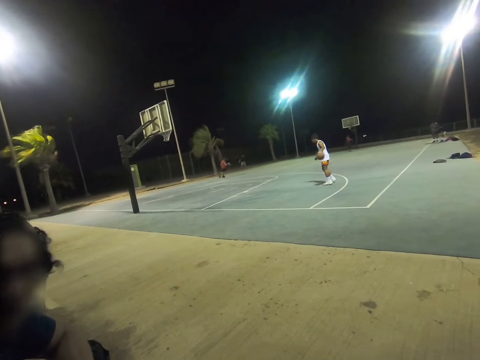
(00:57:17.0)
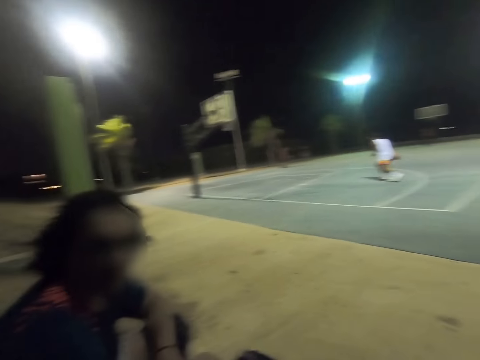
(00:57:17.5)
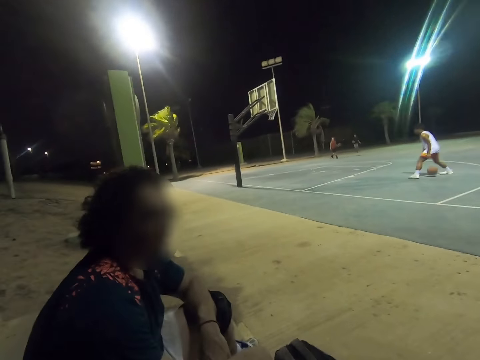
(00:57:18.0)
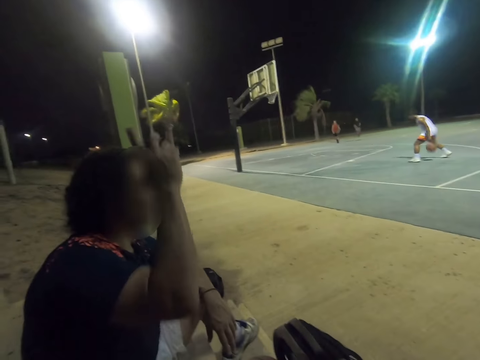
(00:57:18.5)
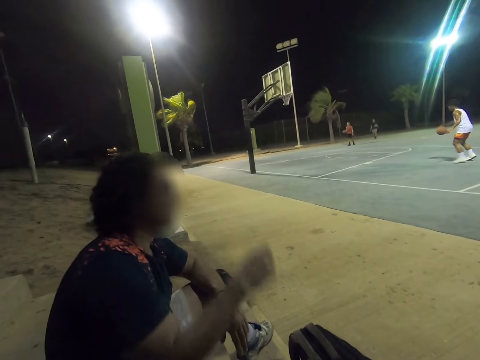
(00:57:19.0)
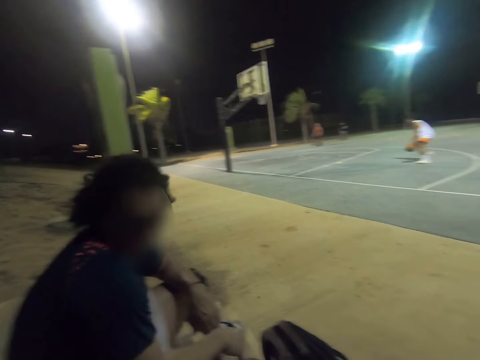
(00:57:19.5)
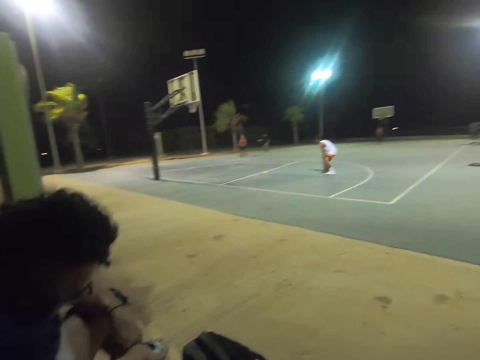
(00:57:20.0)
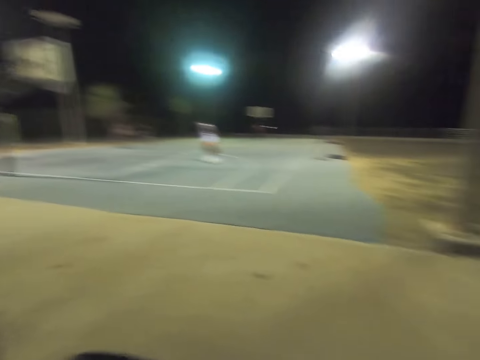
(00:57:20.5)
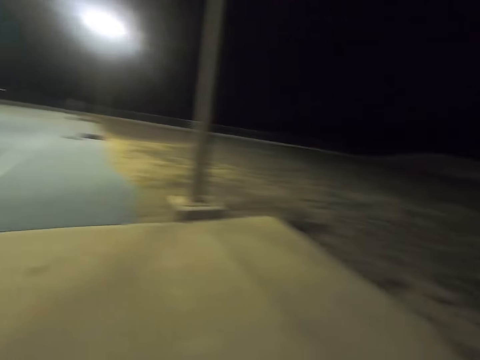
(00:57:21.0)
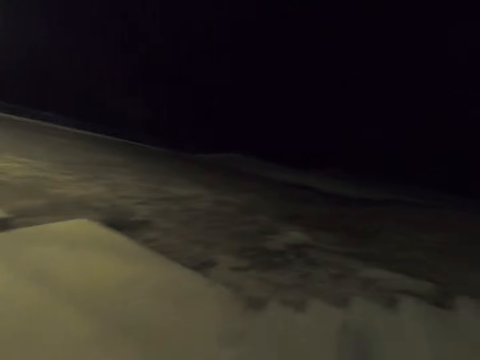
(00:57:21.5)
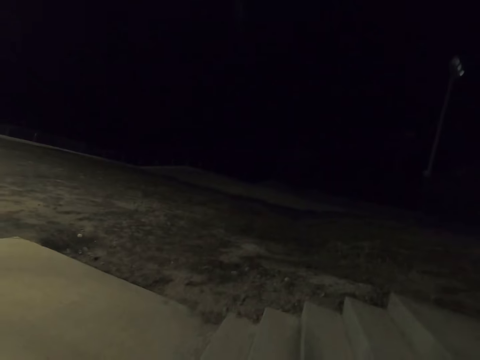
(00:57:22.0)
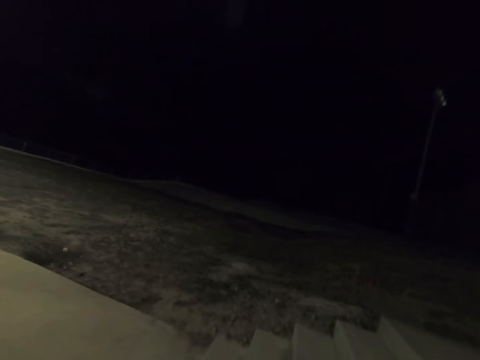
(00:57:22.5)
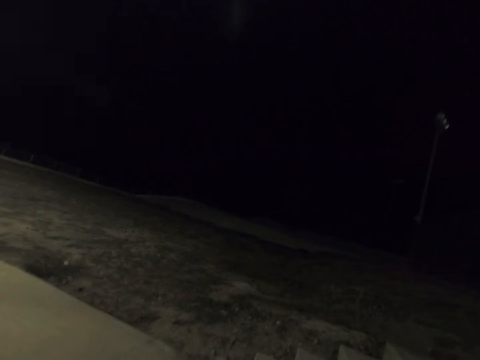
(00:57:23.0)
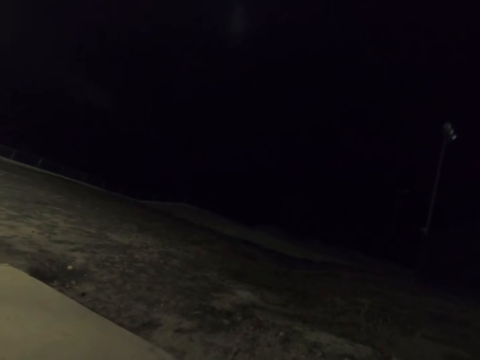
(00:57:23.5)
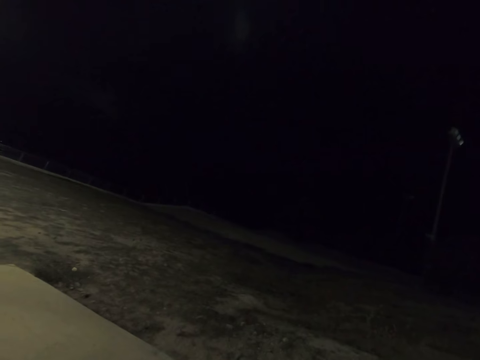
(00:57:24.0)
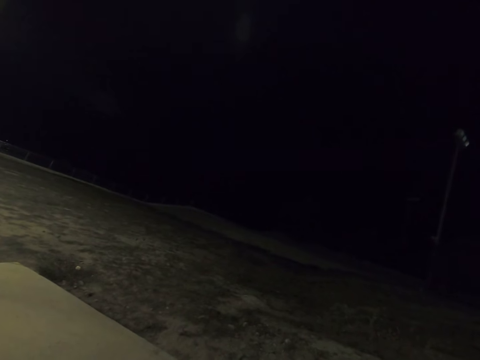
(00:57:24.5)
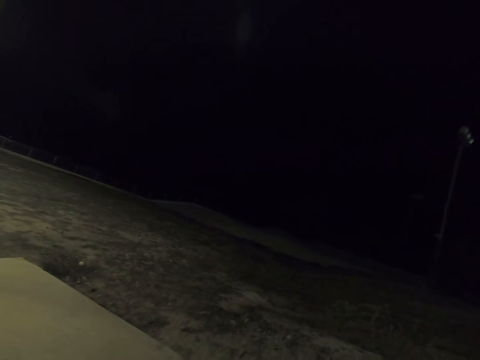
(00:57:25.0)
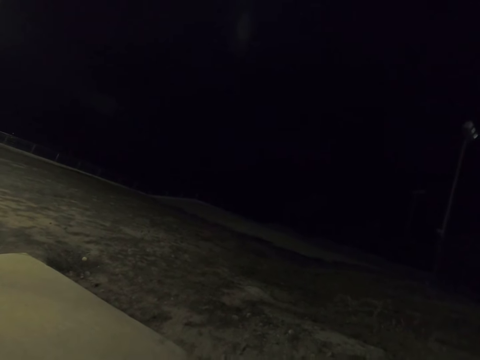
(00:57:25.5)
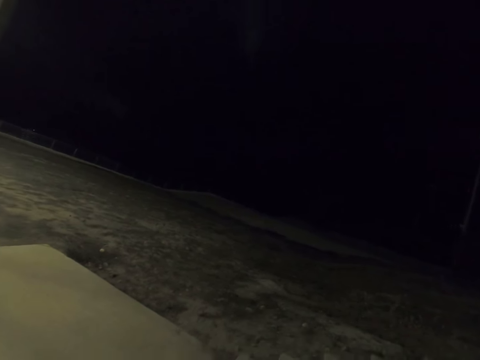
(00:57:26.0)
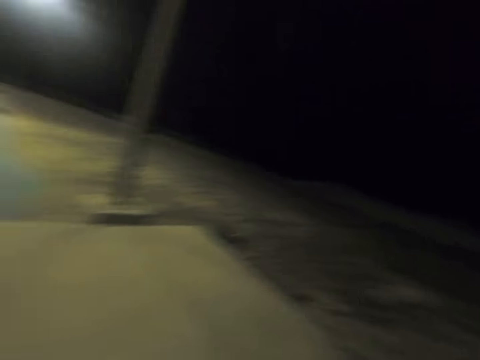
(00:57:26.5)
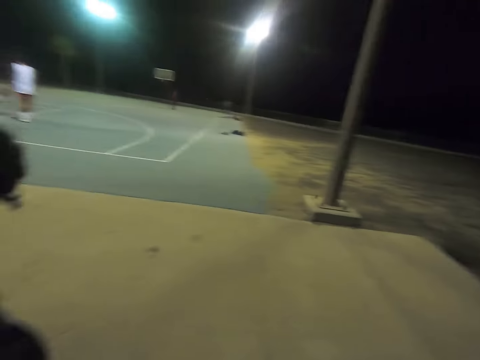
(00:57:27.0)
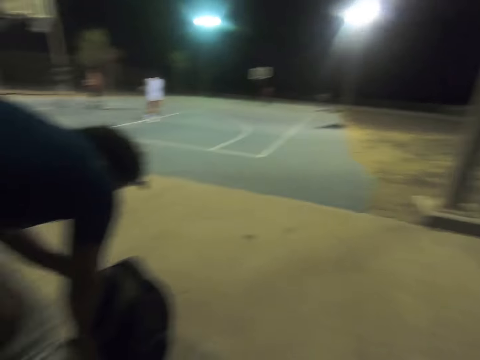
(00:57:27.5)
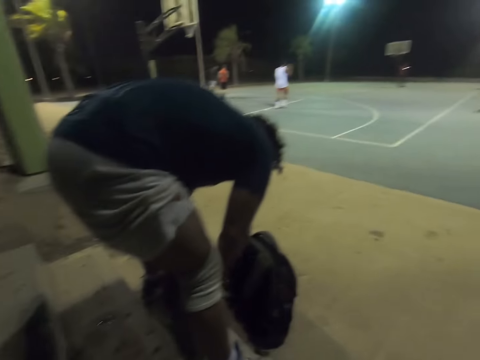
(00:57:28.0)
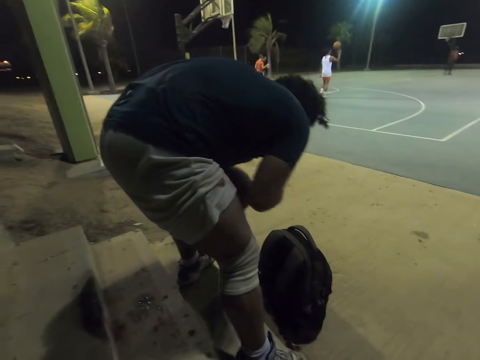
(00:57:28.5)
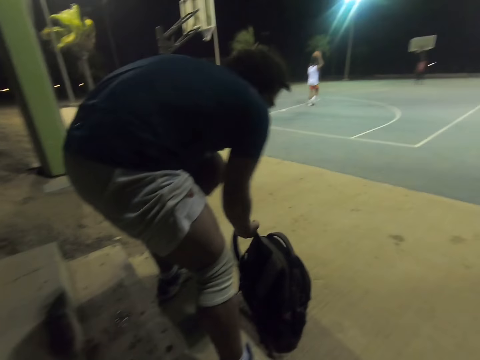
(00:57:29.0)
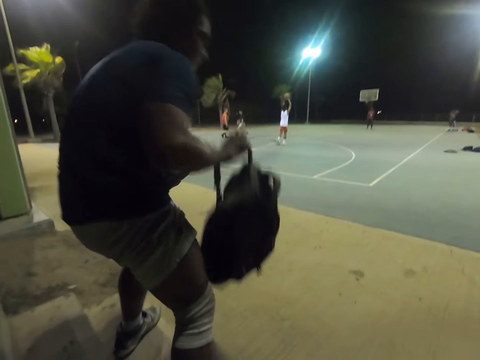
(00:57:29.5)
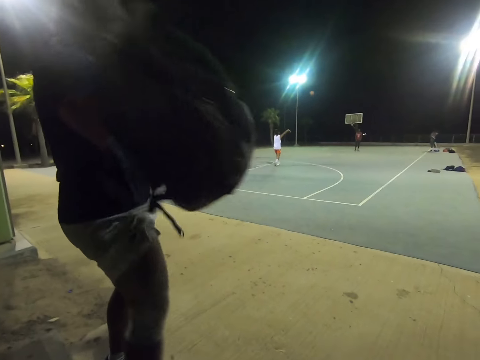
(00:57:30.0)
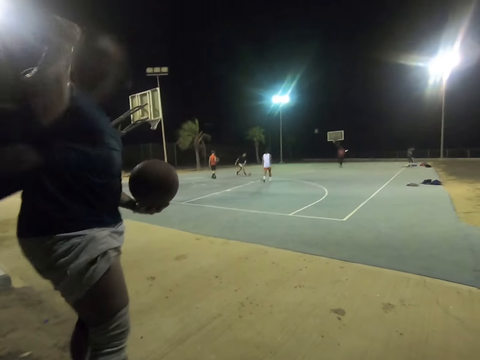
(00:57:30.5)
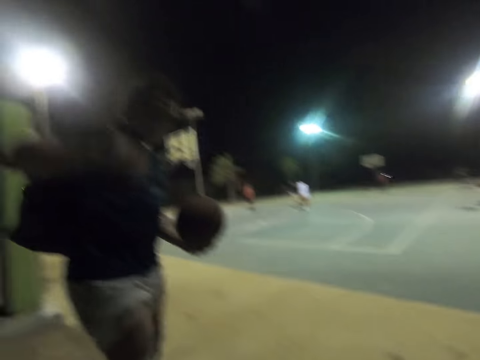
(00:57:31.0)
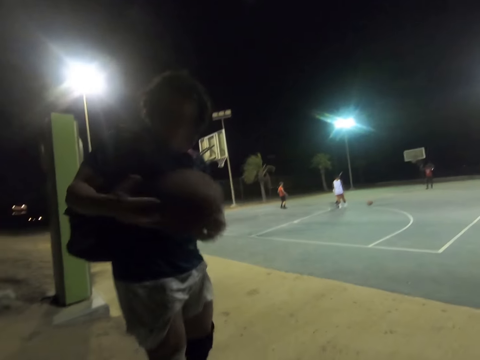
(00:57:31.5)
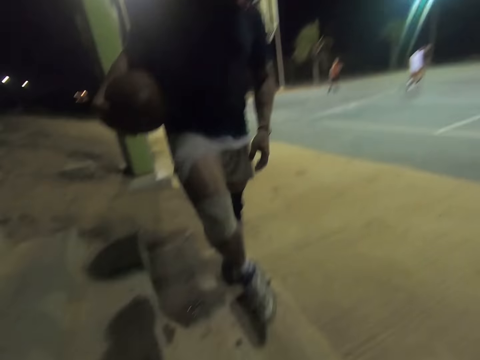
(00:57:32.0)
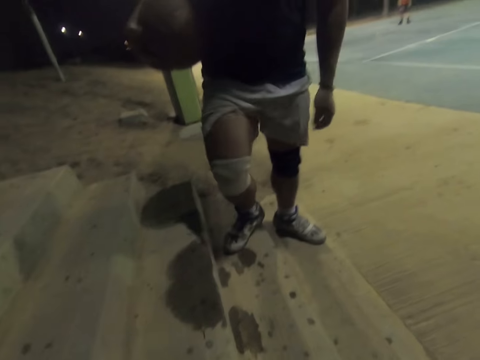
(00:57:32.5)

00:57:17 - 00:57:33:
A man does hand gestures. The camera wearer looks around. The man looks around. The man gets up and picks up the luggage.

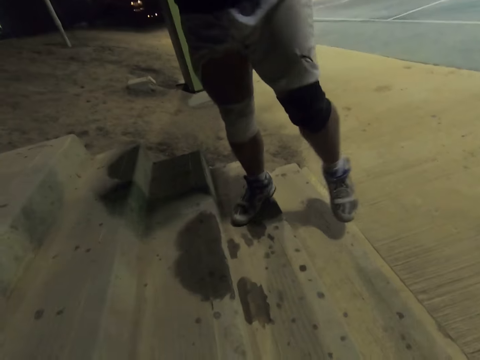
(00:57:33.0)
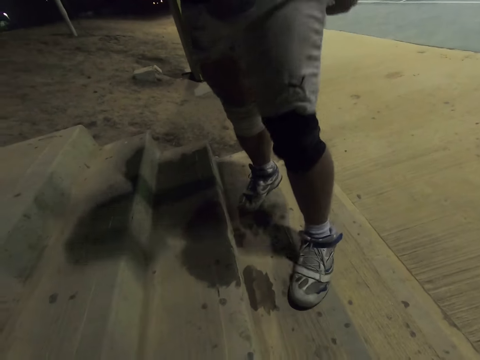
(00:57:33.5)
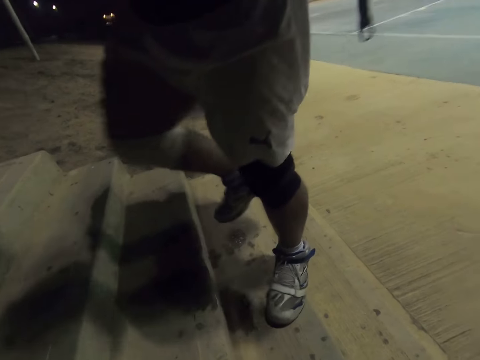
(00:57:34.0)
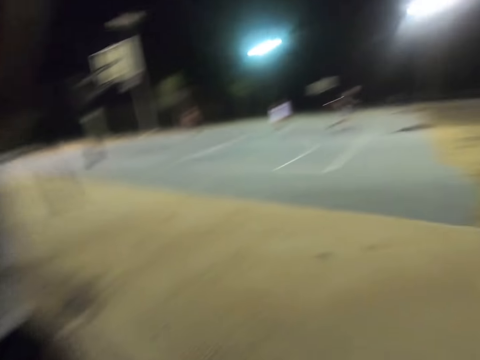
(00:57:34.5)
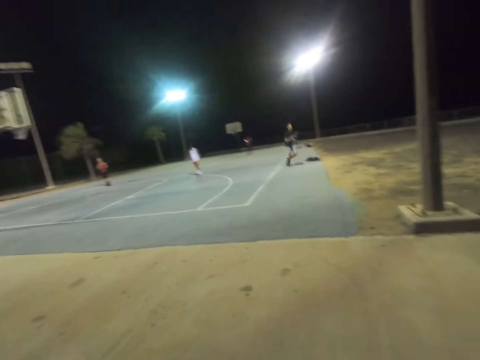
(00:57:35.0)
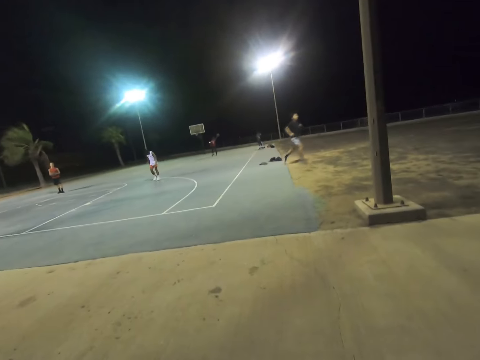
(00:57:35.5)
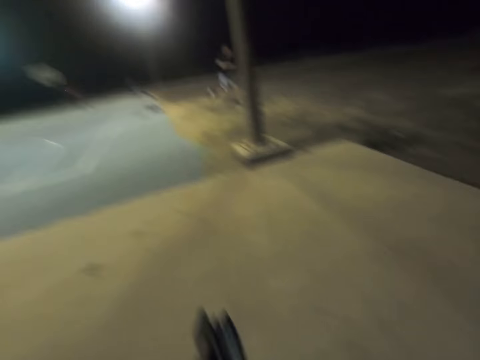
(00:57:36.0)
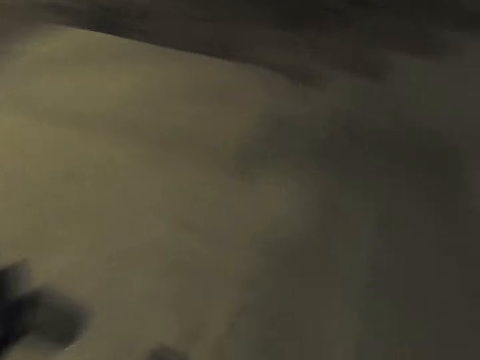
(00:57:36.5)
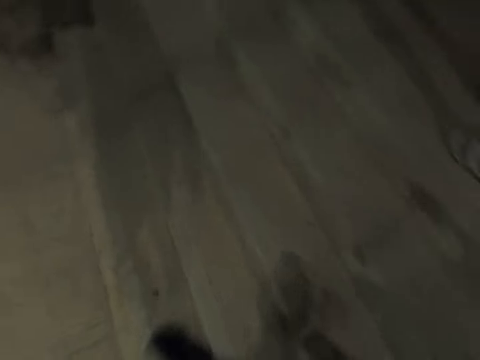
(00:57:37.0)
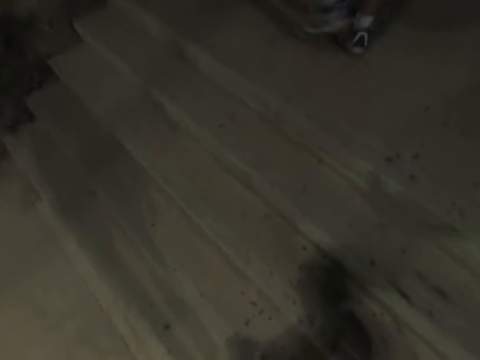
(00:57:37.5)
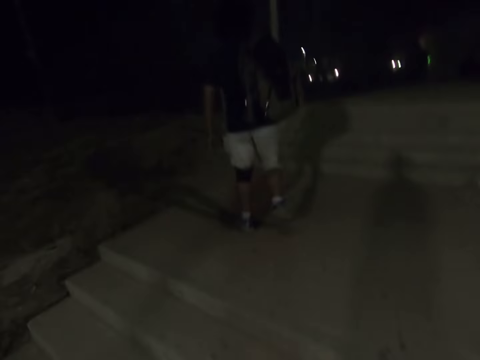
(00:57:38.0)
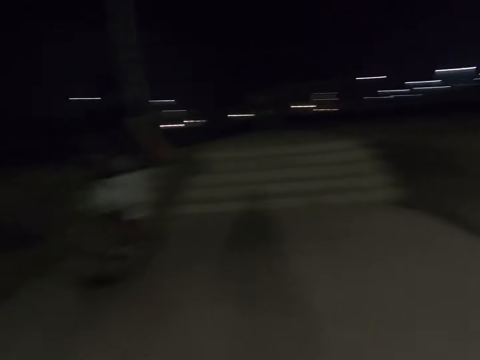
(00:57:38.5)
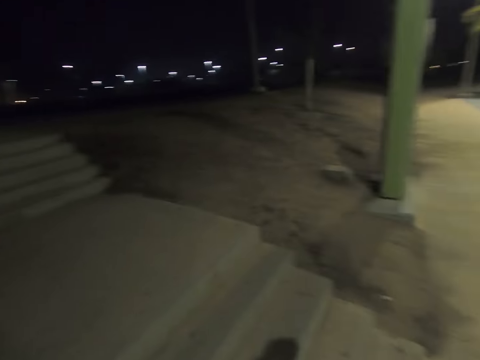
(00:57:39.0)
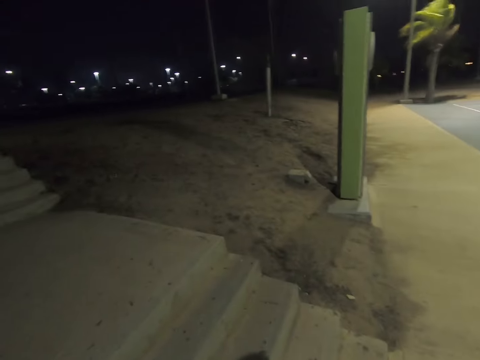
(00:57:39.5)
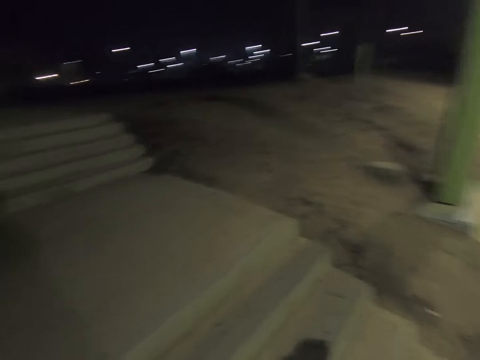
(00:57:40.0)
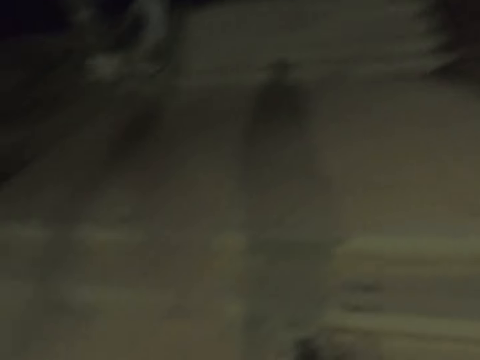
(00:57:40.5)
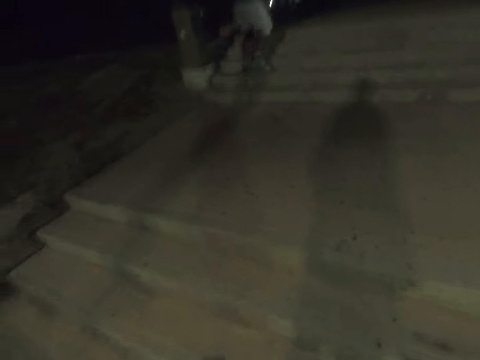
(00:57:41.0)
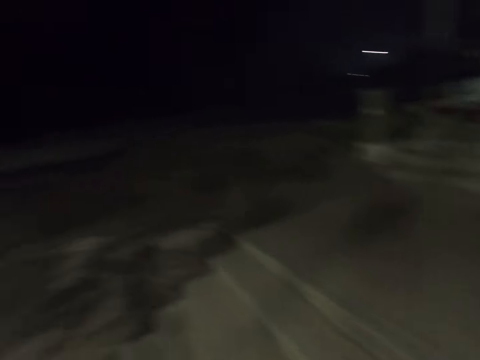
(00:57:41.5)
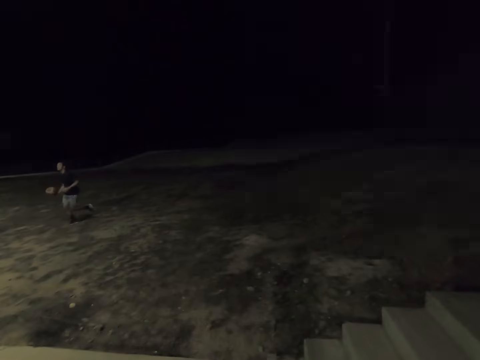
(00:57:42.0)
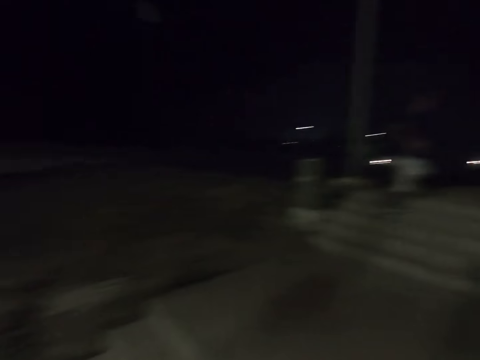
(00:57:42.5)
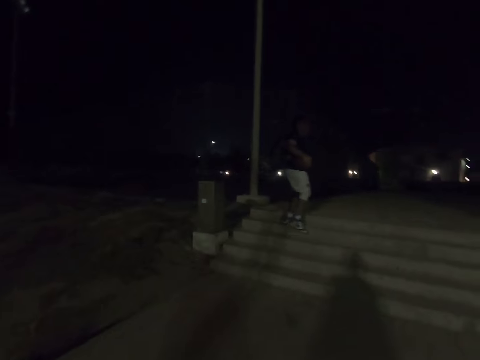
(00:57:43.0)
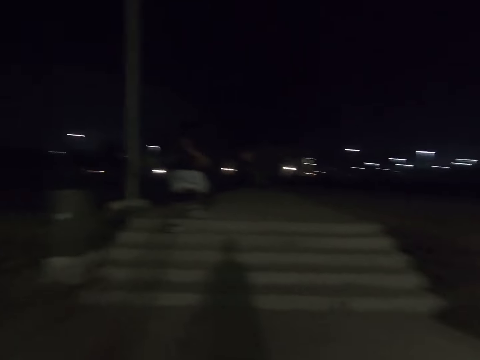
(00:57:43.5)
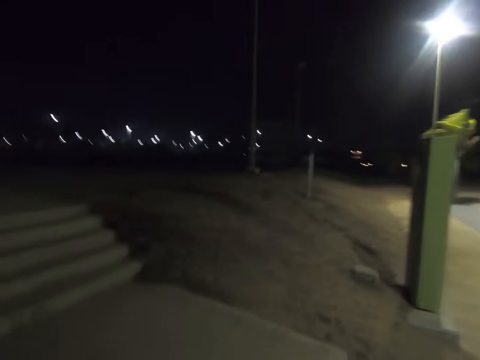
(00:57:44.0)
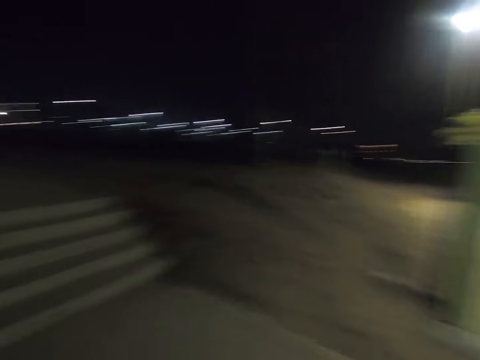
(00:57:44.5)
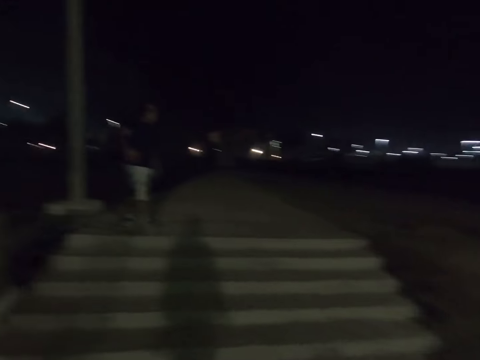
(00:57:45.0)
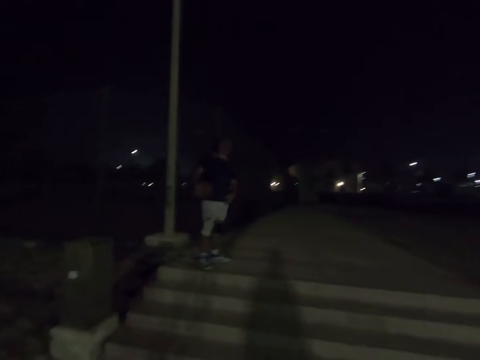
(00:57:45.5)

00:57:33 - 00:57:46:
A man goes up the stairs. The camera wearer walks up the stairs. They look around.
